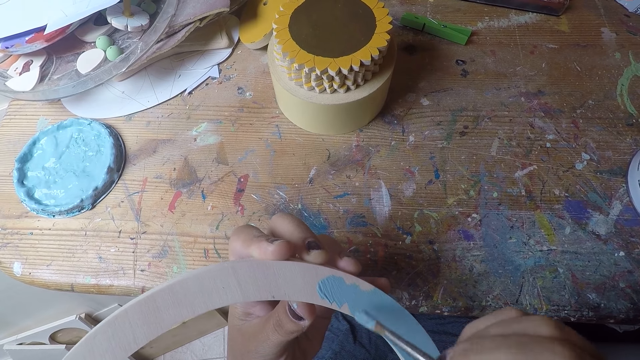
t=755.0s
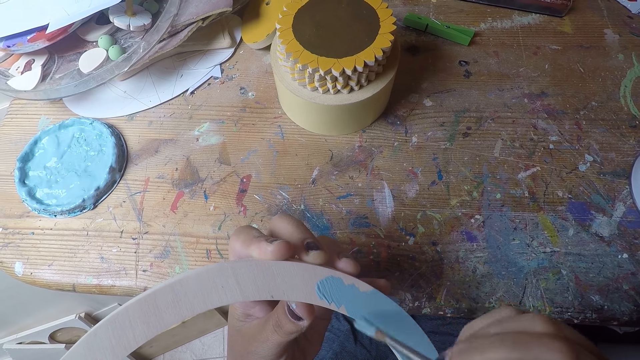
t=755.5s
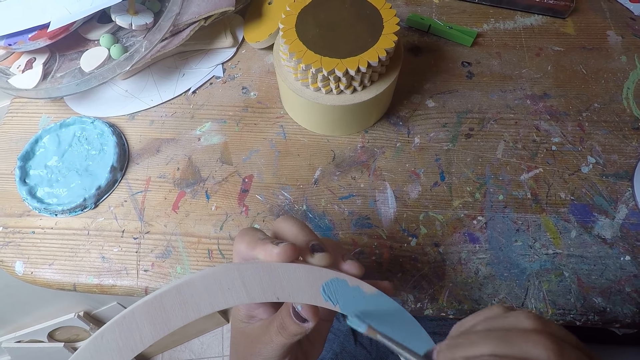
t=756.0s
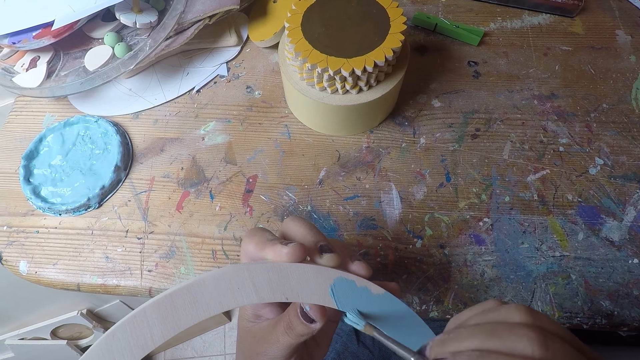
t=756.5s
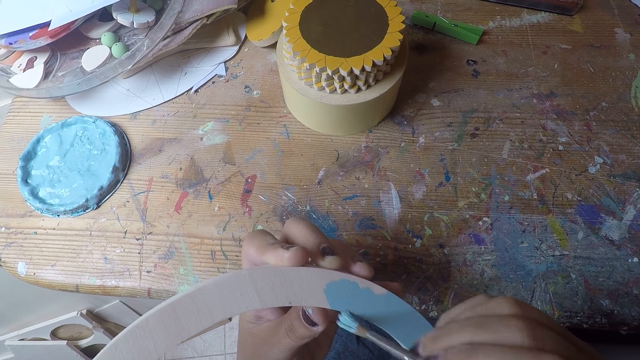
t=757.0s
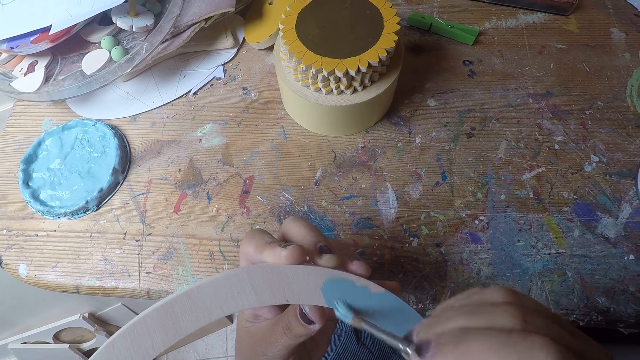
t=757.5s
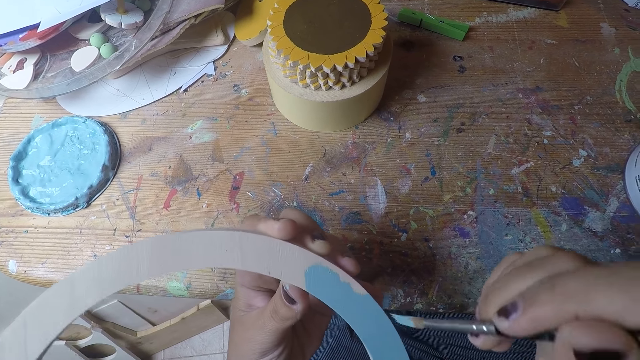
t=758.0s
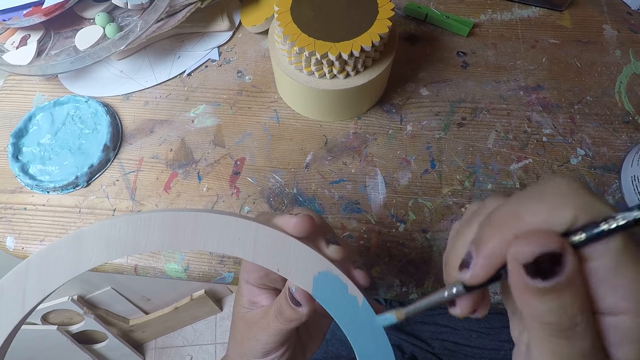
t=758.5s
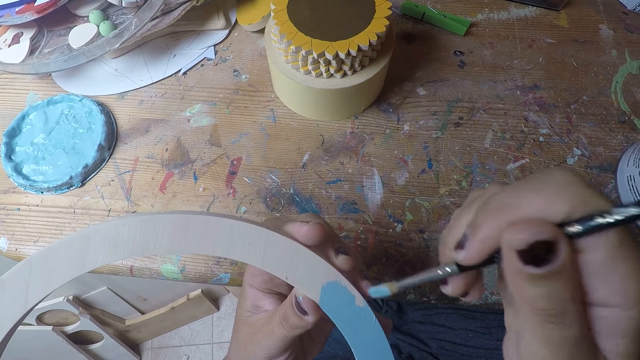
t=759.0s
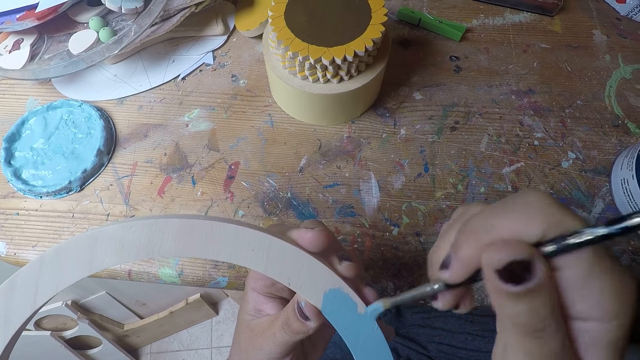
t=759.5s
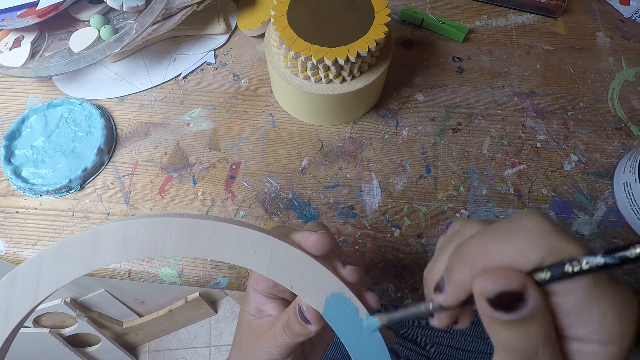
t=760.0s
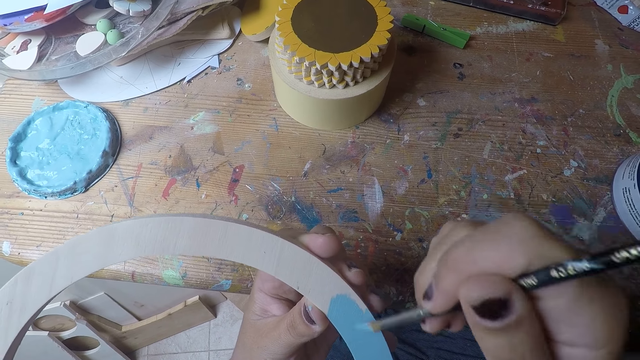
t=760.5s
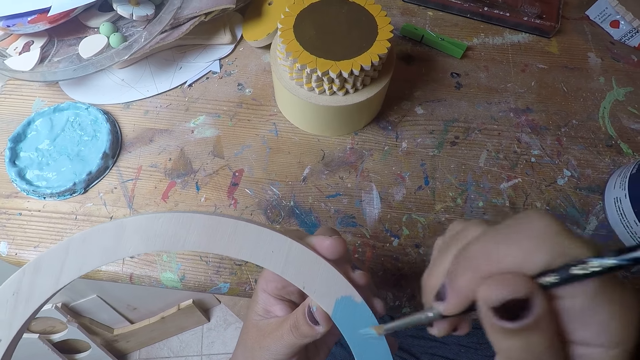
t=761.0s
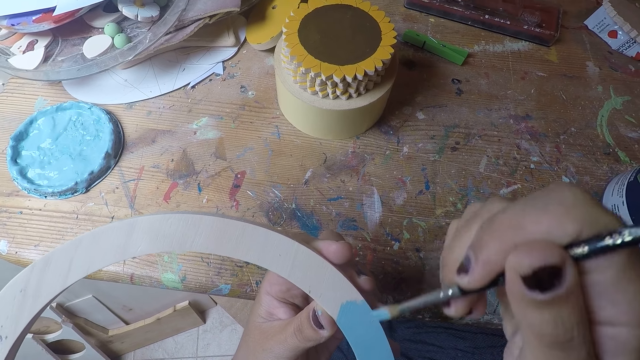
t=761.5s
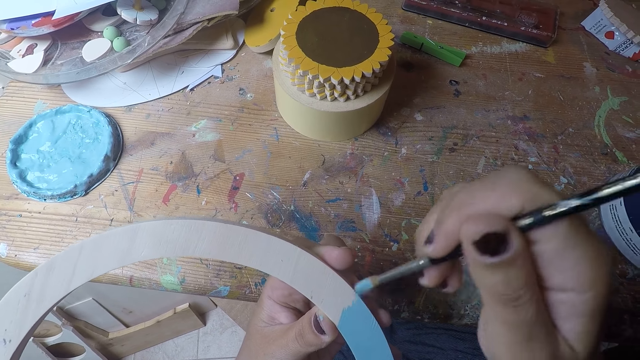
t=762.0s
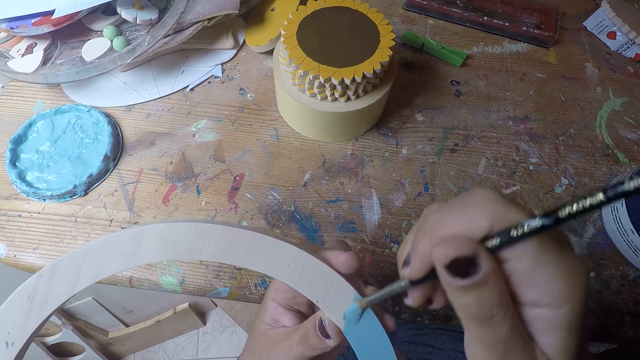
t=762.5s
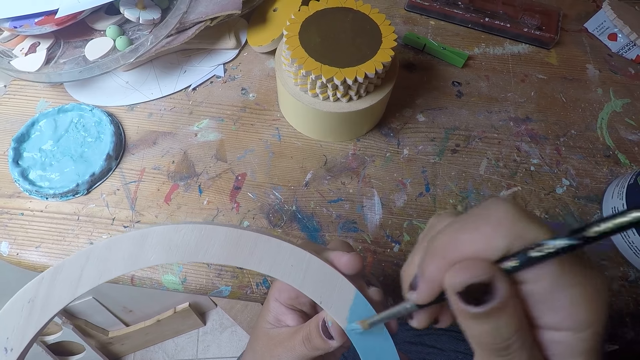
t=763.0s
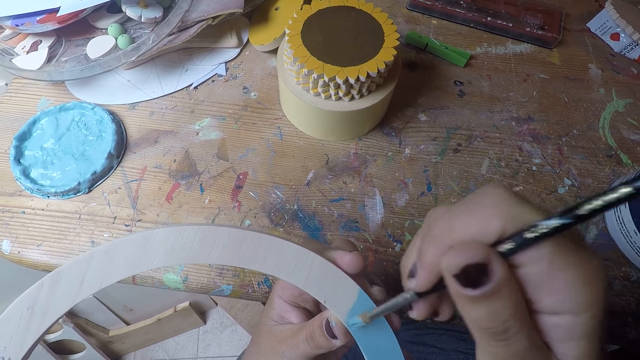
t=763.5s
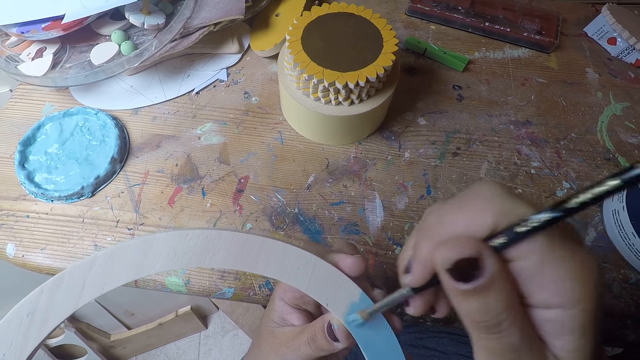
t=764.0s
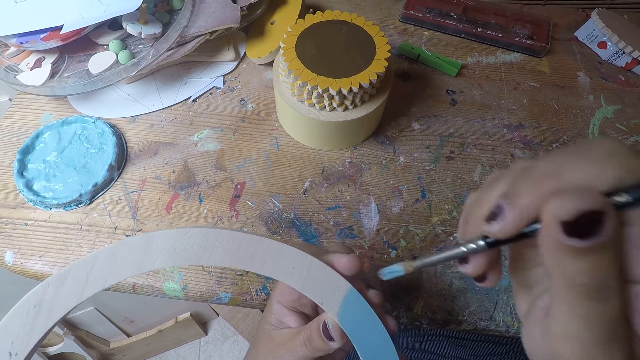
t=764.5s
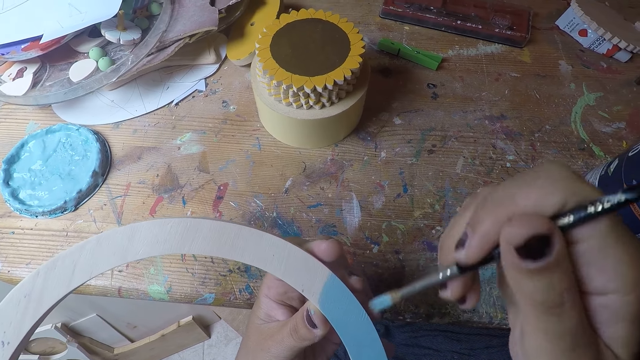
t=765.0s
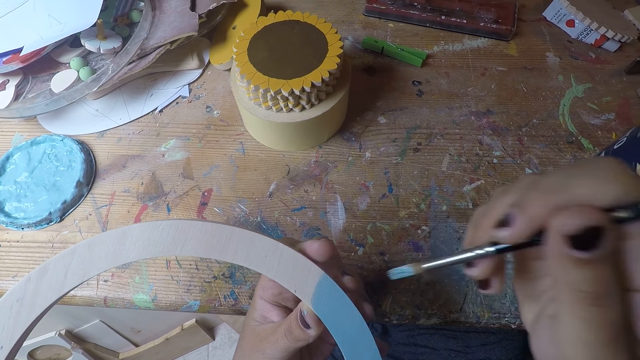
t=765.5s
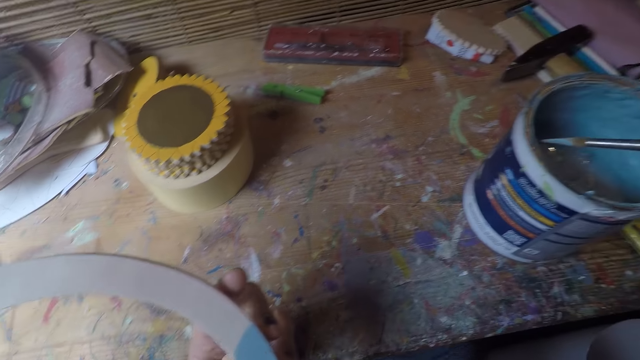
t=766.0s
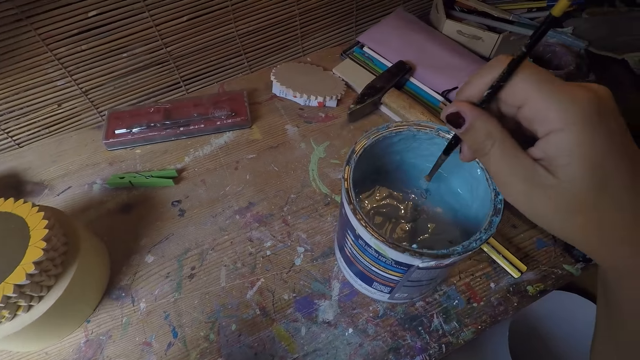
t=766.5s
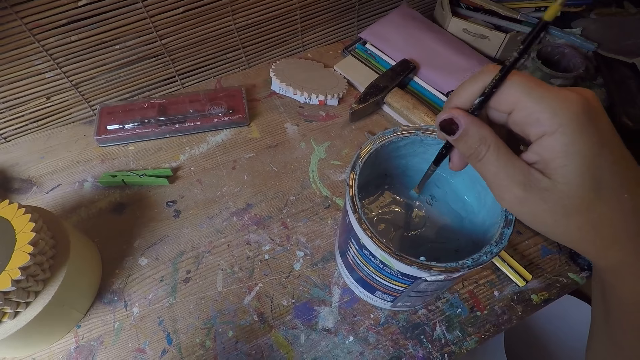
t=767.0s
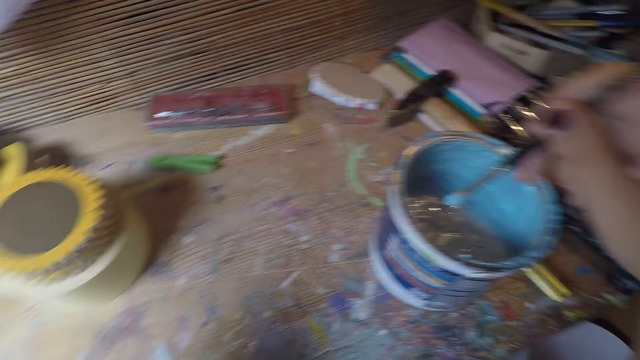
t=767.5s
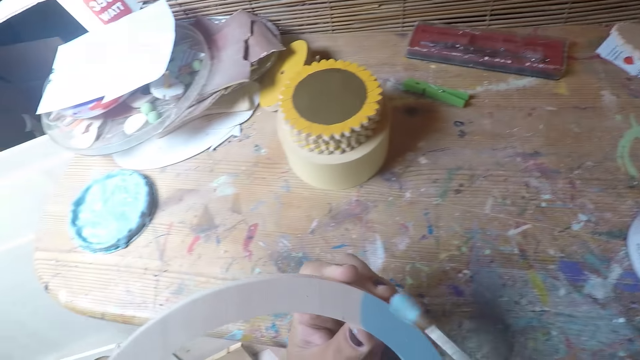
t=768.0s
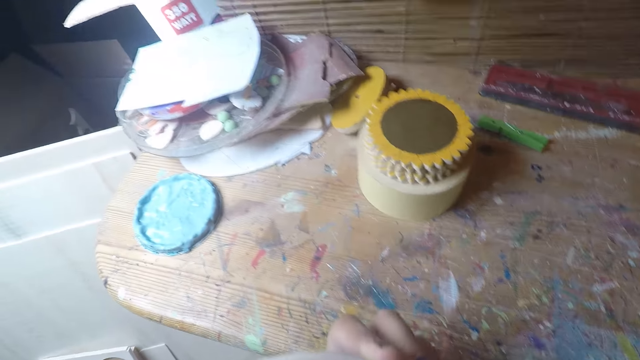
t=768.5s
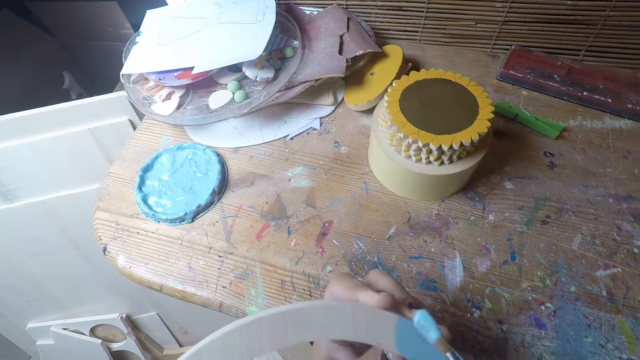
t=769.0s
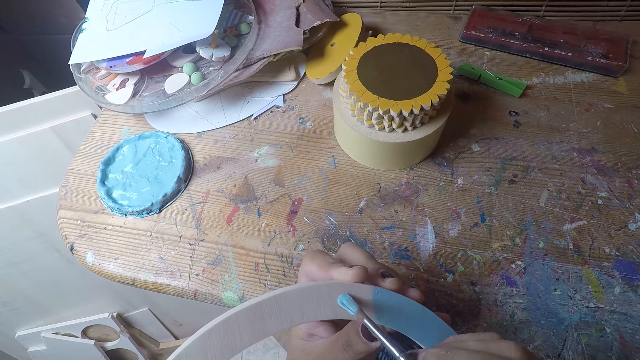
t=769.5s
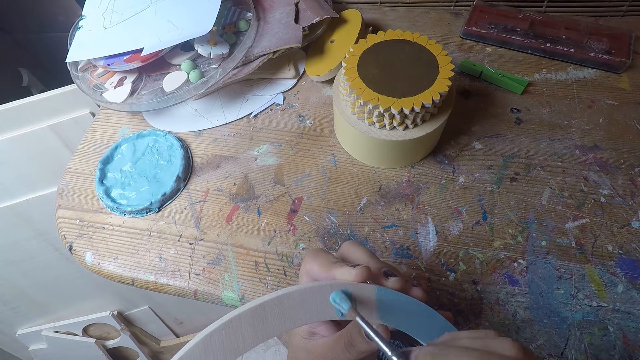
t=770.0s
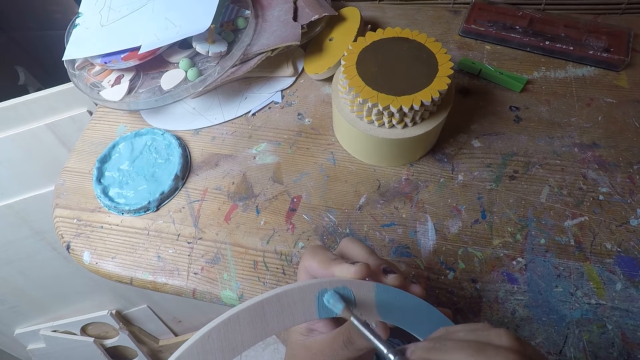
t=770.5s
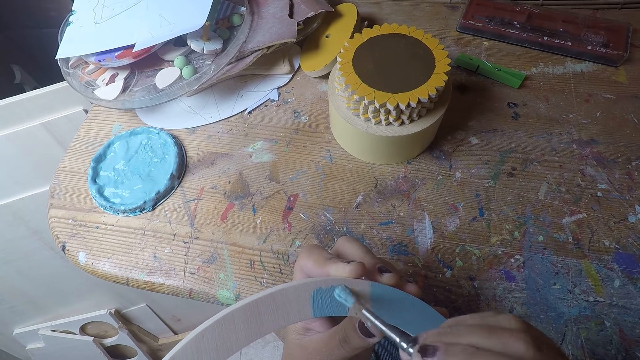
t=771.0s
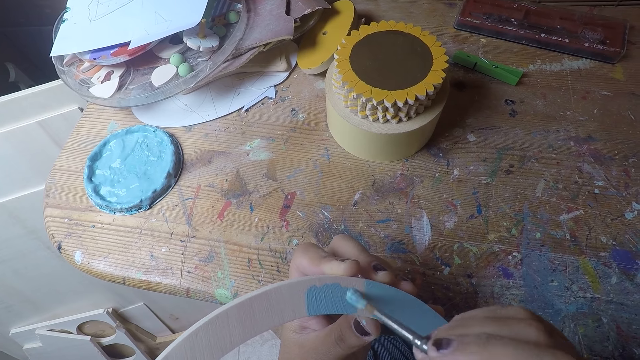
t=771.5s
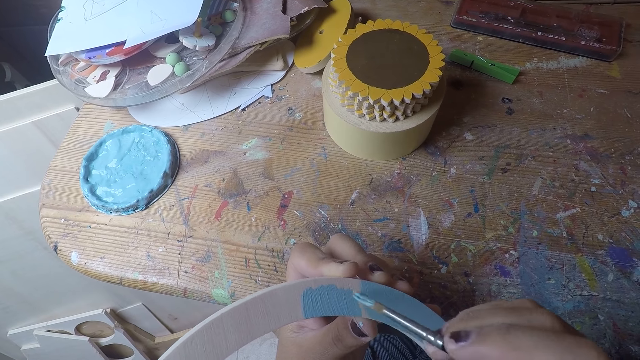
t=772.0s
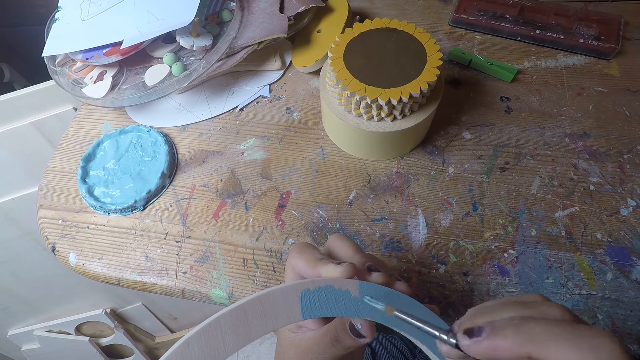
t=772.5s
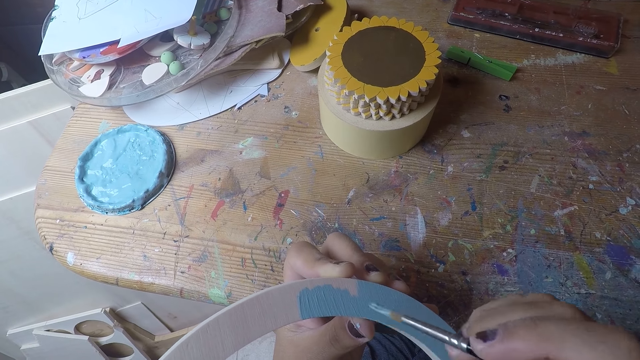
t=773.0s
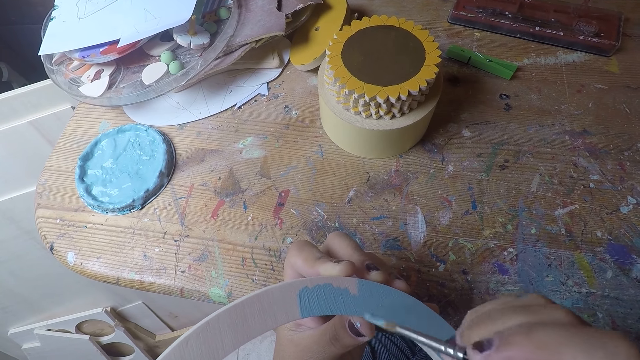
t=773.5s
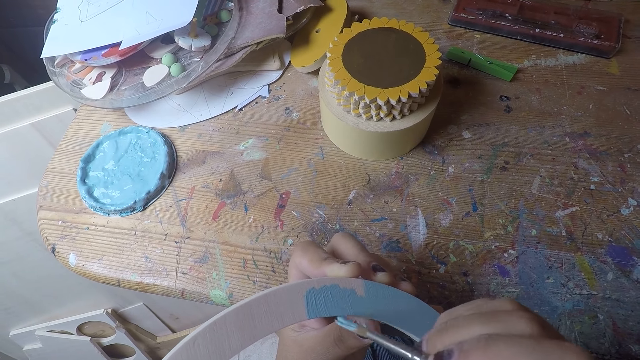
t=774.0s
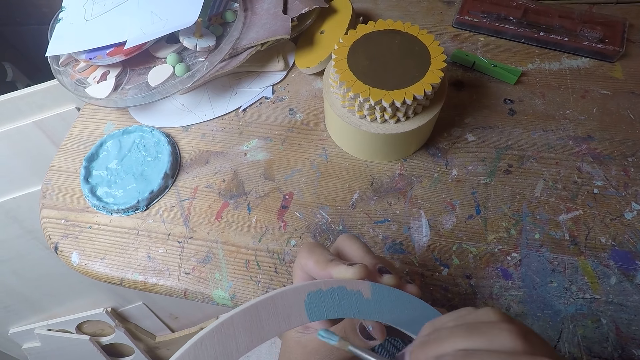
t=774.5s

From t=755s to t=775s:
The camera wearer dips the brush in her right hand in the paint. She paints the table coaster arc with the brush in her right hand.
